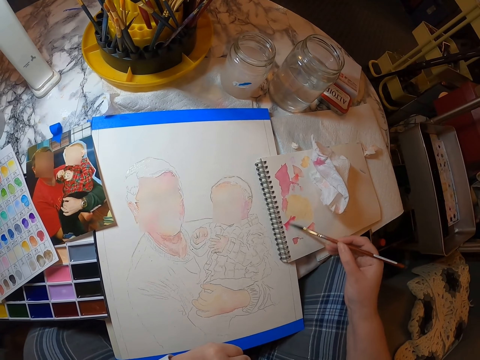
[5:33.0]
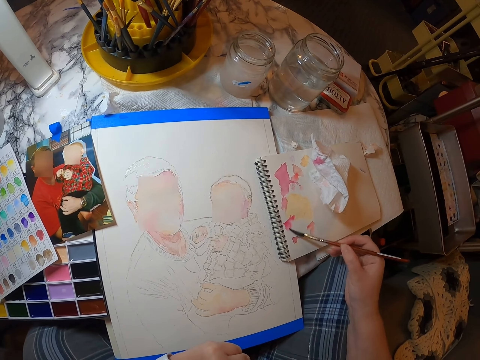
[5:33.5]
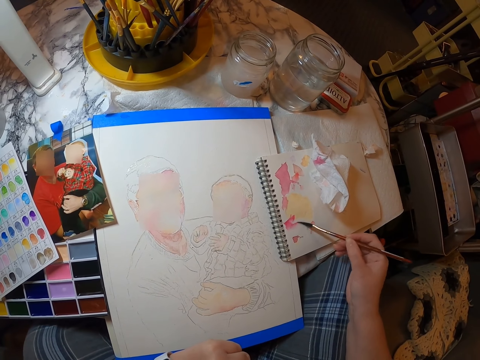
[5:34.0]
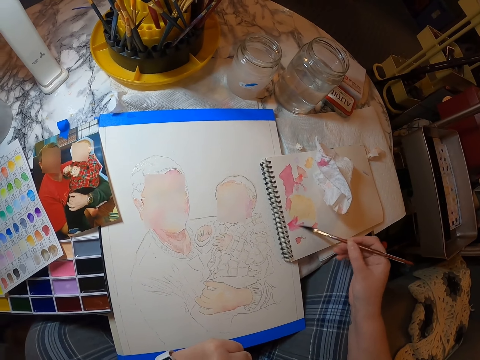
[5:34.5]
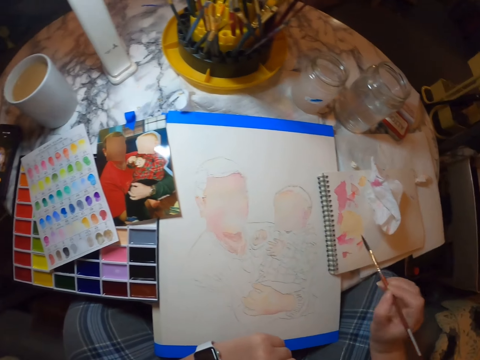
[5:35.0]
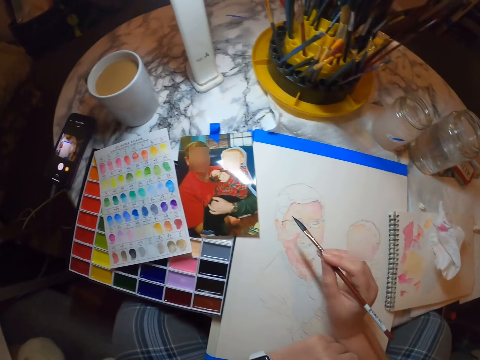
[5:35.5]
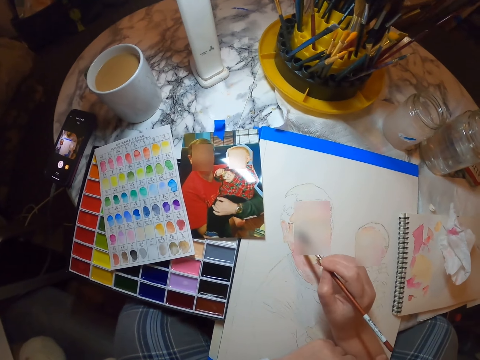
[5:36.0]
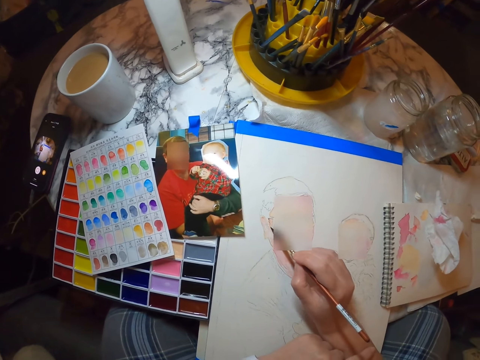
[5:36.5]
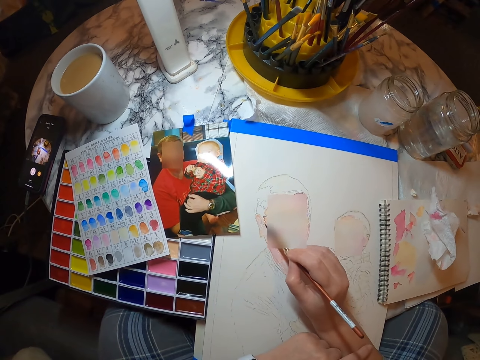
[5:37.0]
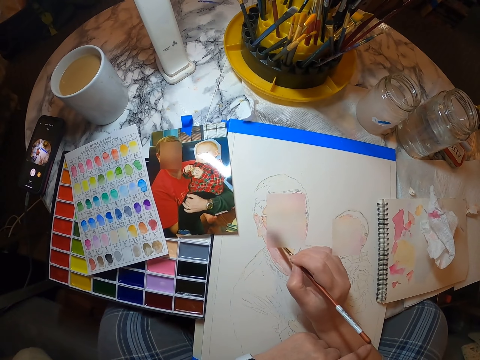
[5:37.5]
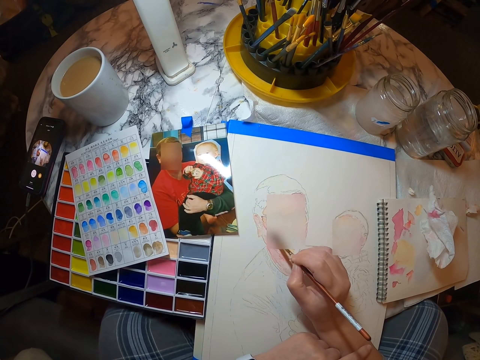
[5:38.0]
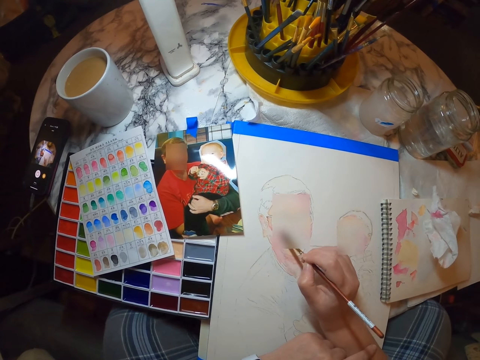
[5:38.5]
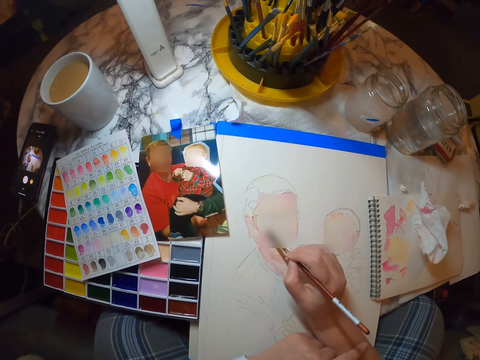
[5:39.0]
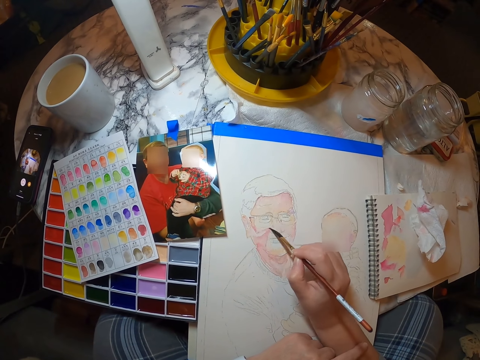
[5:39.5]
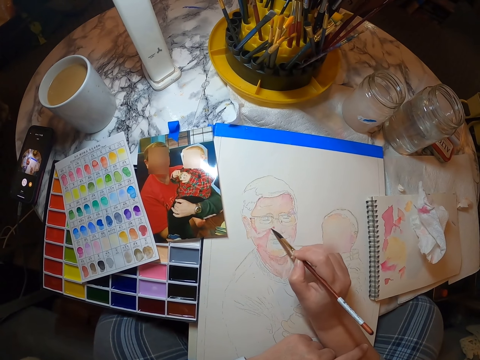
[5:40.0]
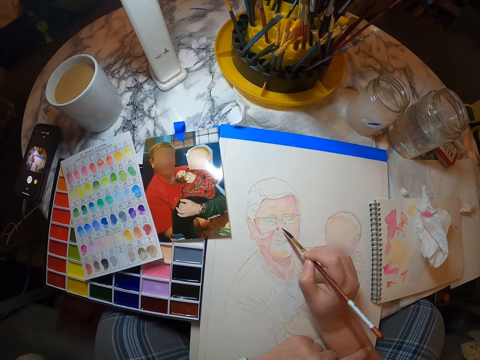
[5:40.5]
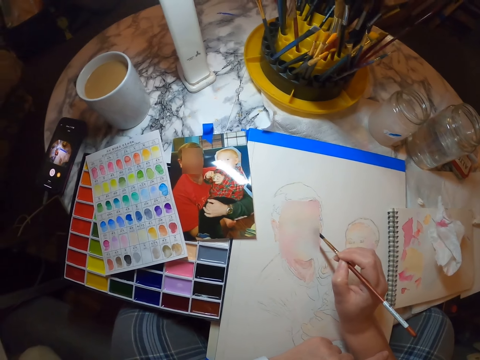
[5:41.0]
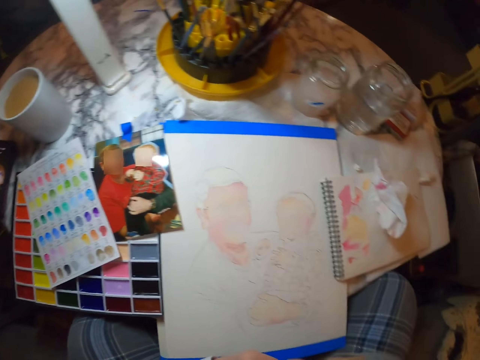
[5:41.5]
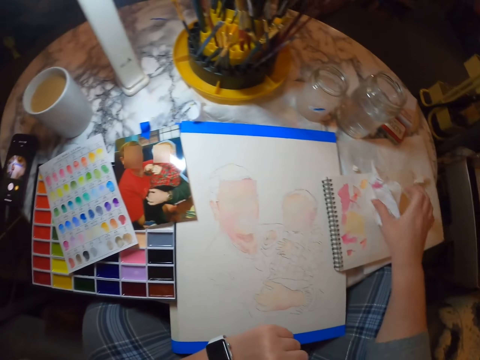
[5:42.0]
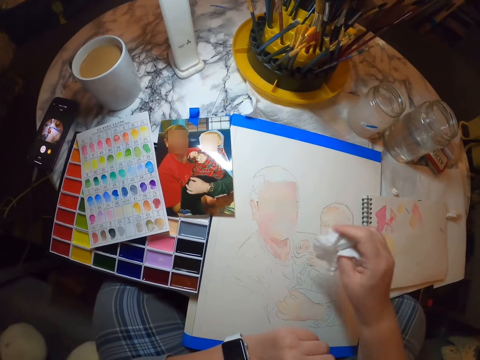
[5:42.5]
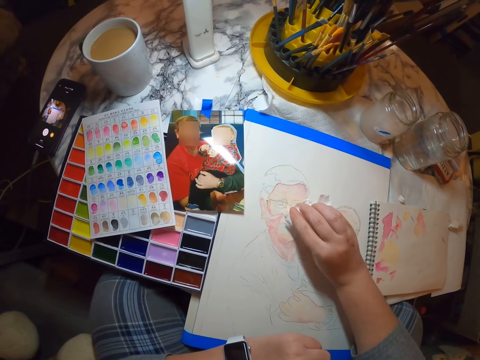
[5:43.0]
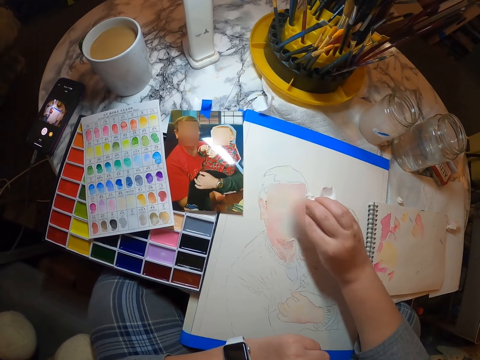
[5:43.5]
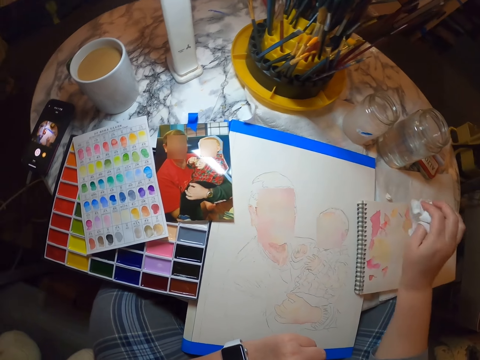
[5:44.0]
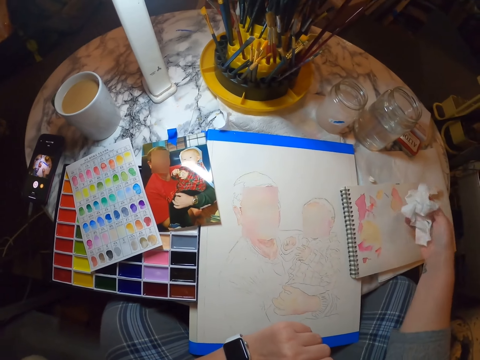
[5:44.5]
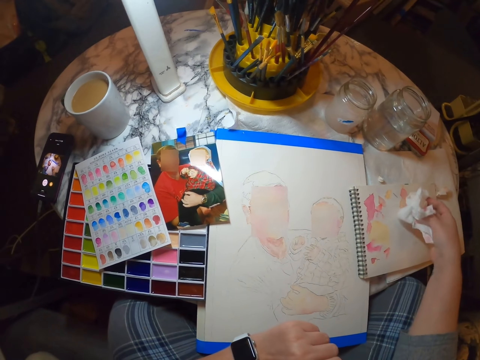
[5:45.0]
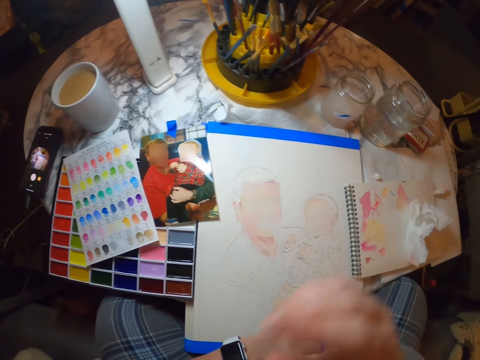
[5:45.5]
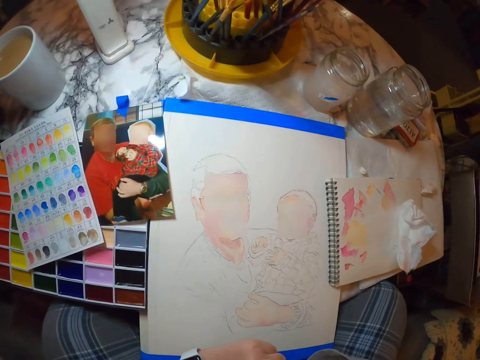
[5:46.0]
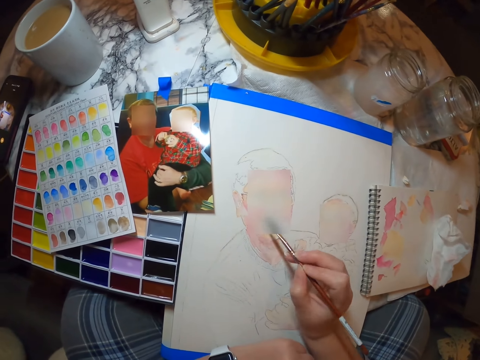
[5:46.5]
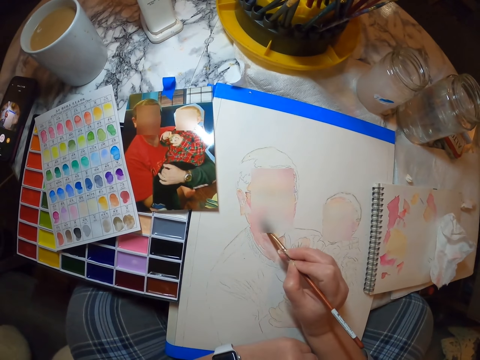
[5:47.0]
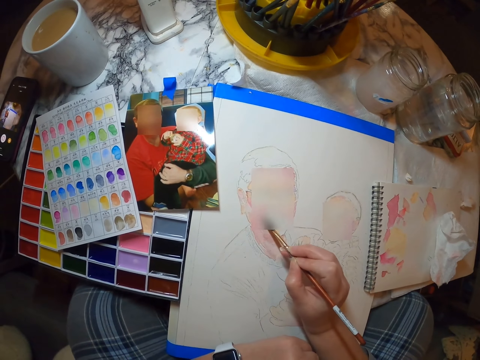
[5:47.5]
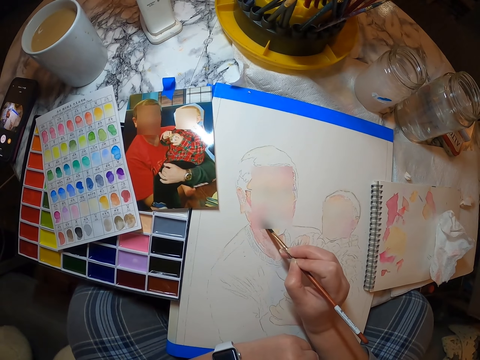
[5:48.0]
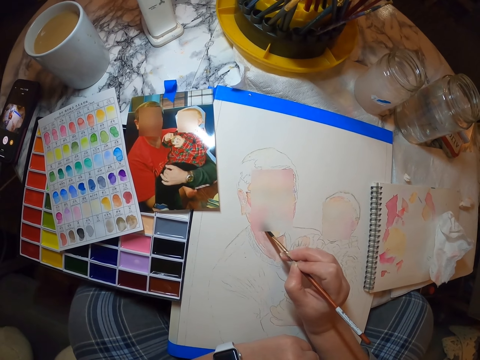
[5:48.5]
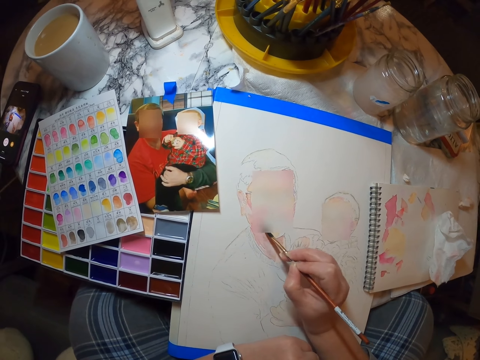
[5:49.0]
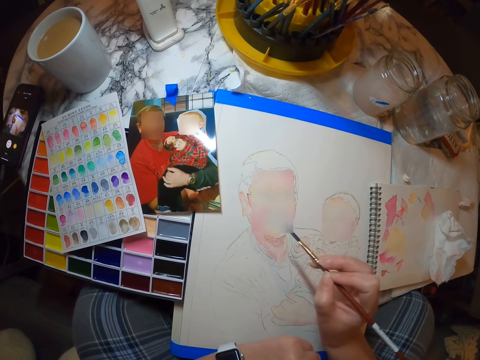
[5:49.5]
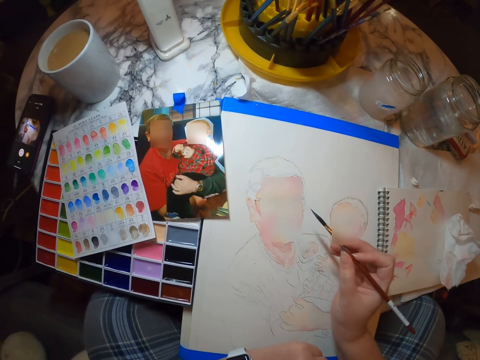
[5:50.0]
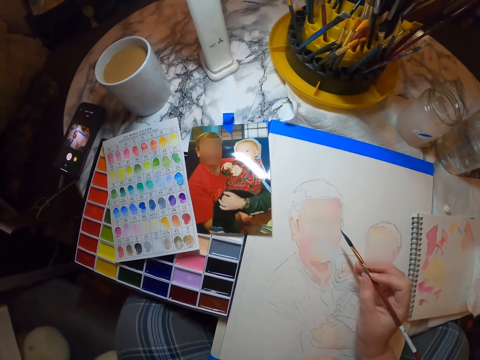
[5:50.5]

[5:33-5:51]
The camera wearer paints a picture on the painting book. They dip the paint brush and pick up the paint brush. They wipe the painting with a tissue paper. They put the paper down. They paint a picture on the painting book.

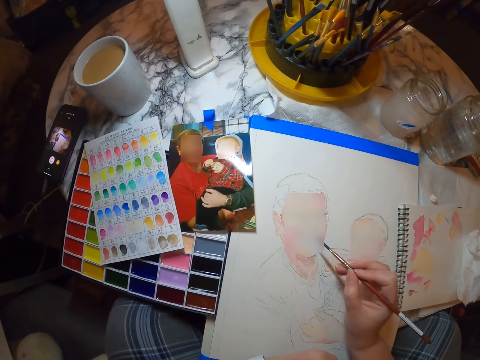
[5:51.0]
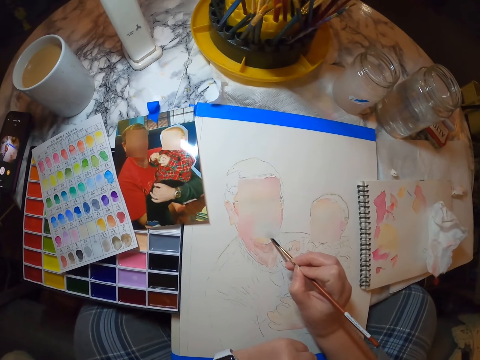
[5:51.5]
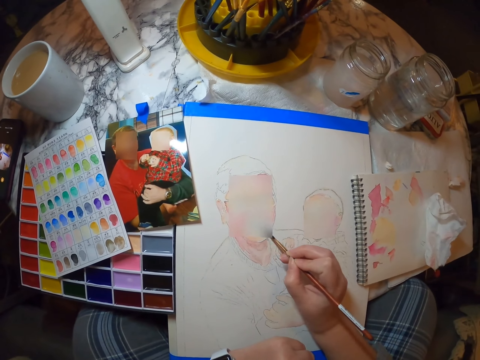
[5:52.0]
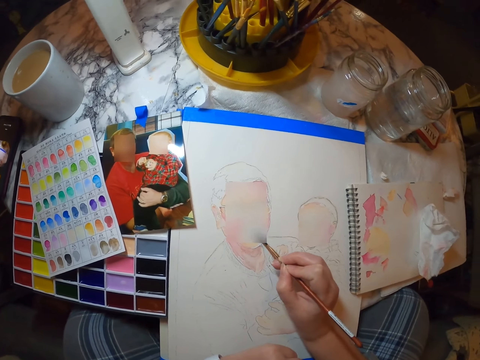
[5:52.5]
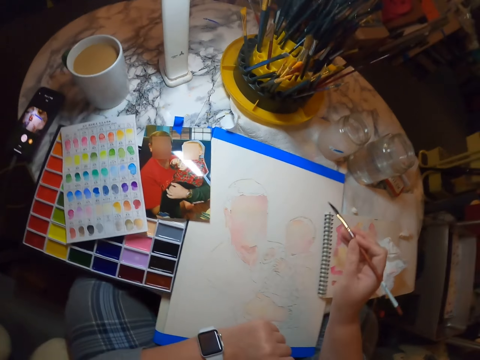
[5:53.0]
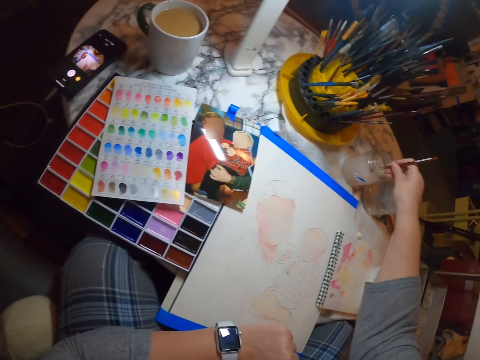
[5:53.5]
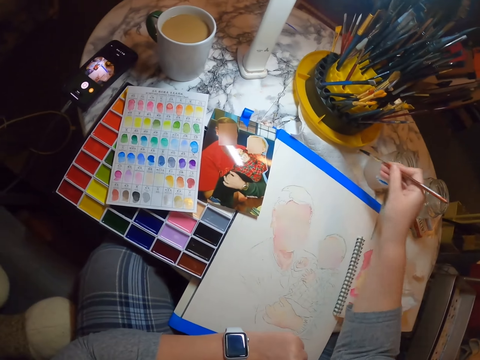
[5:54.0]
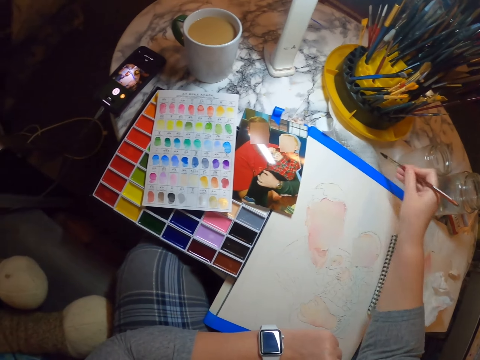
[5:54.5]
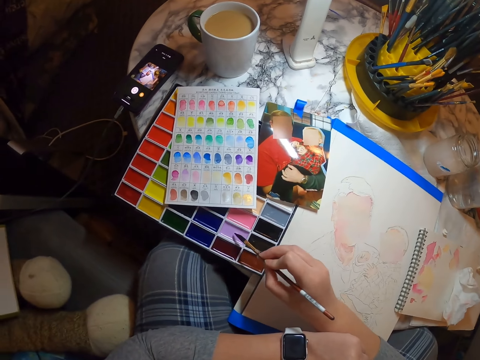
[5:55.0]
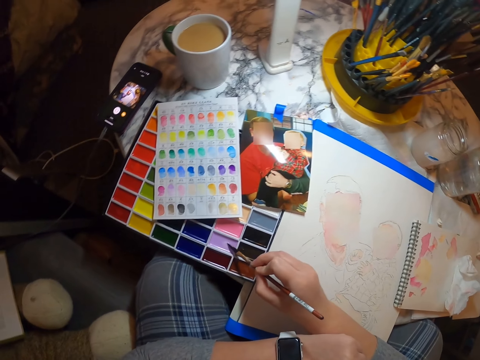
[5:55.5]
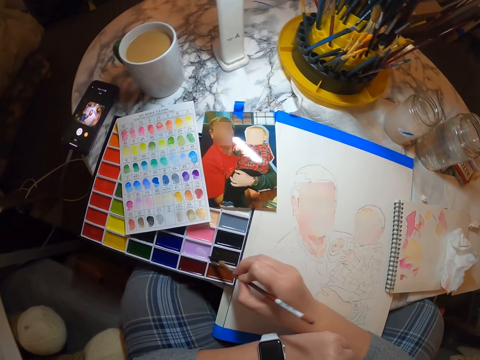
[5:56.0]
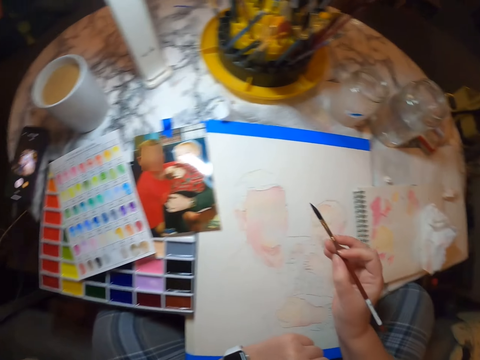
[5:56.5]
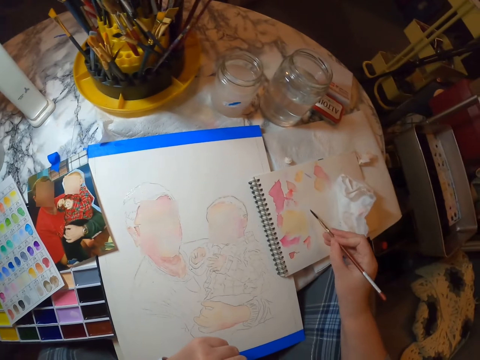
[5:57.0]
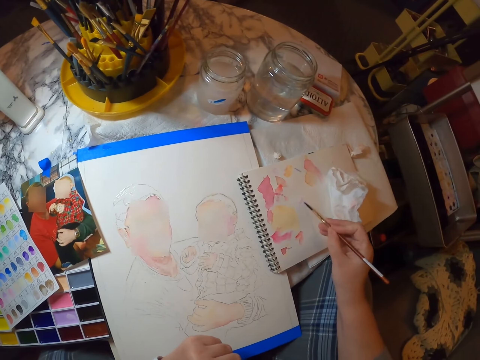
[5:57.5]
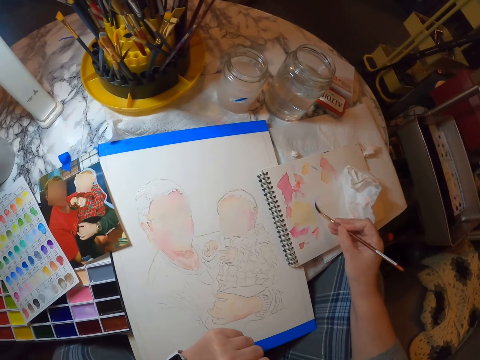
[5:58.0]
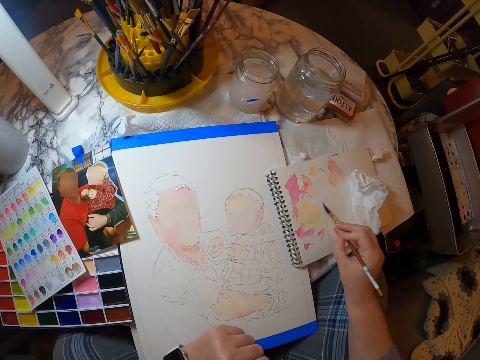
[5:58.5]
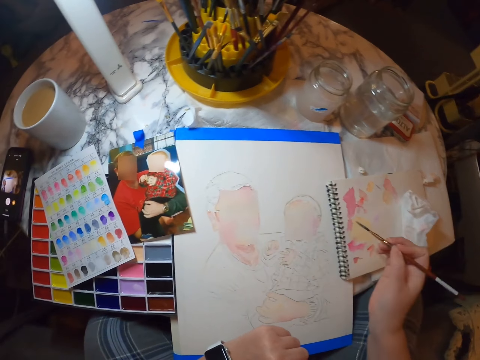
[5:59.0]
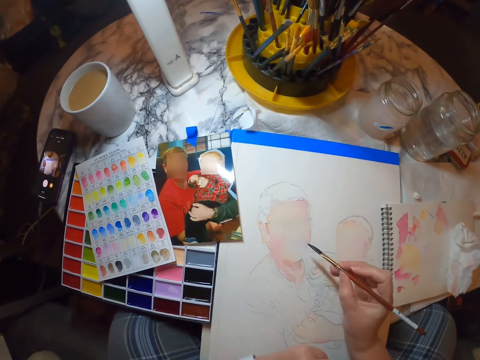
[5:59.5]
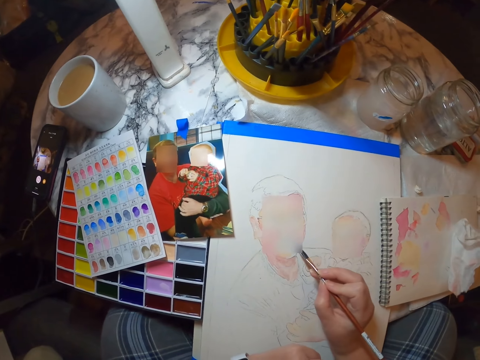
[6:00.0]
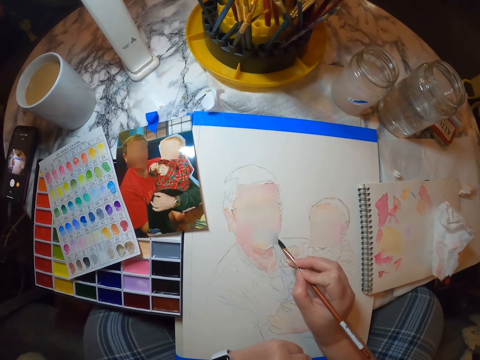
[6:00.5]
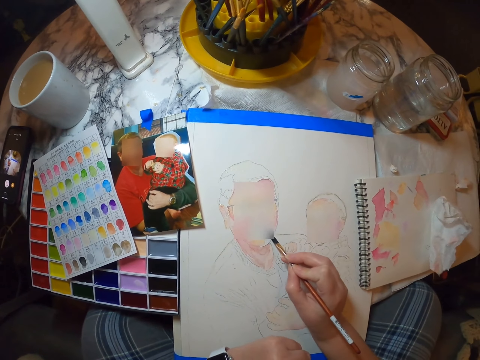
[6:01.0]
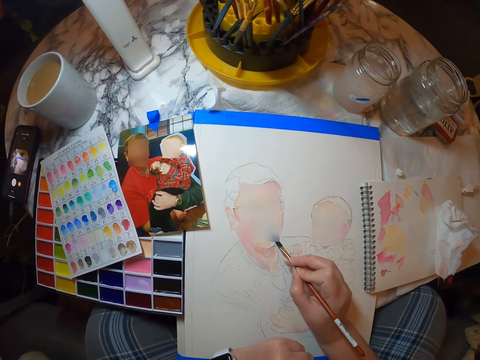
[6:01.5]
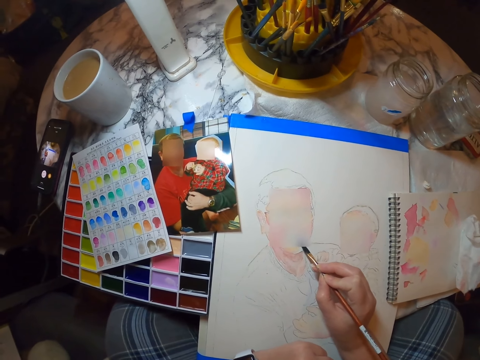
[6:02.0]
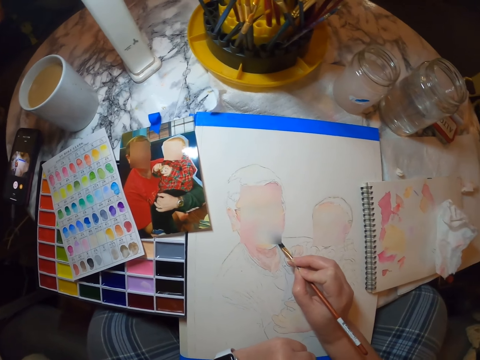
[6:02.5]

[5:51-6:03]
The camera wearer dips the paint brush in water. They put the paint brush on paint. They rub paint on a book. They paint a picture on the painting book.
